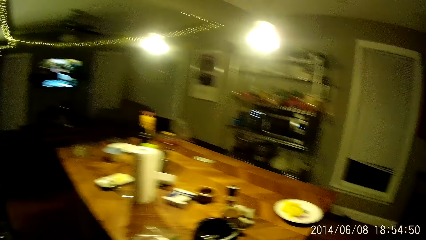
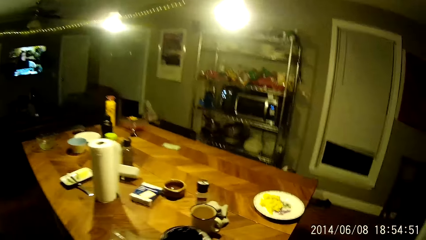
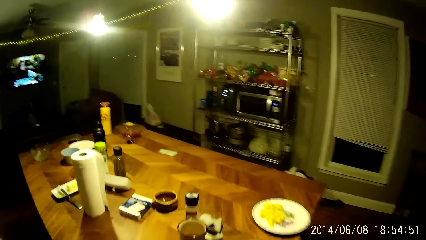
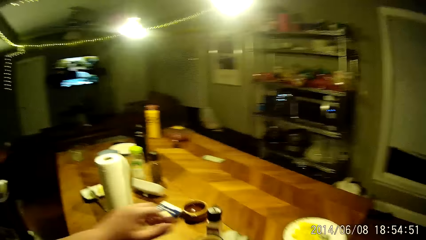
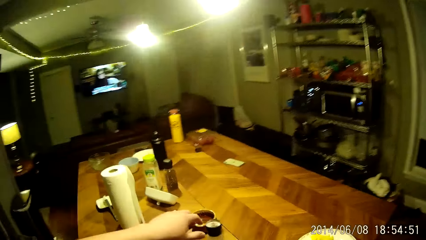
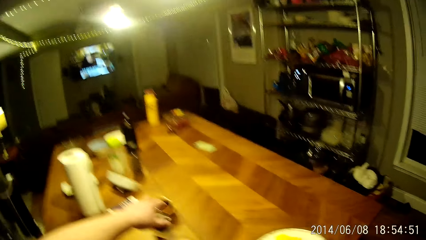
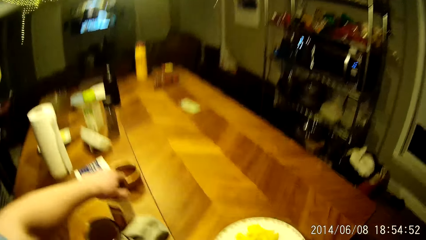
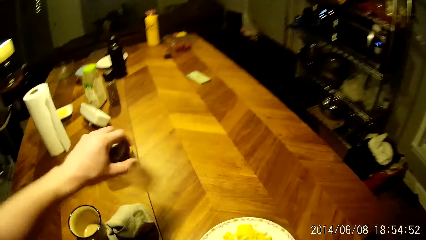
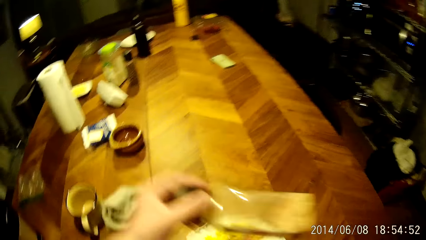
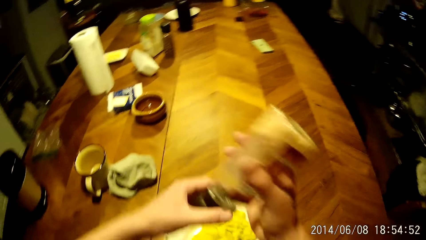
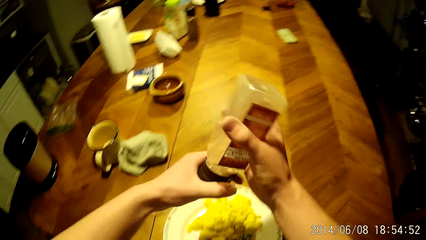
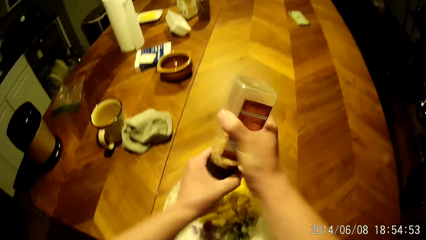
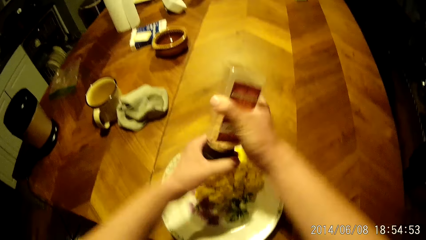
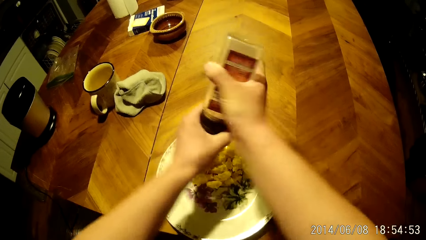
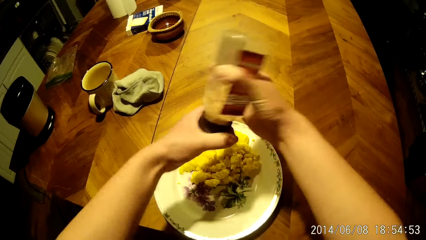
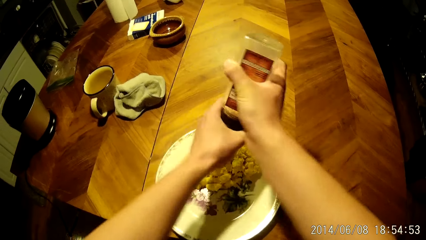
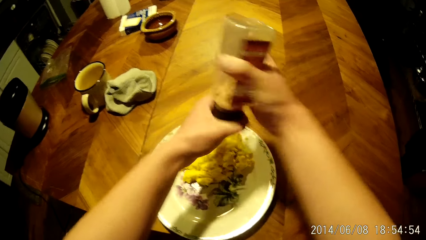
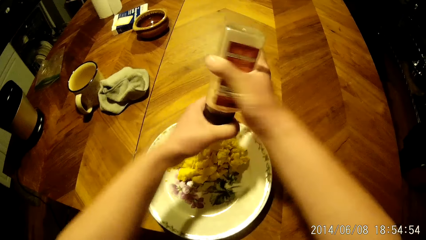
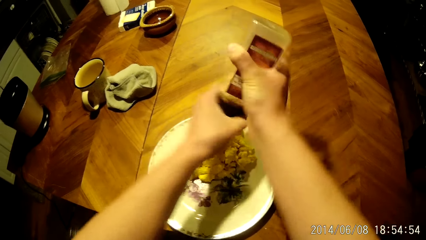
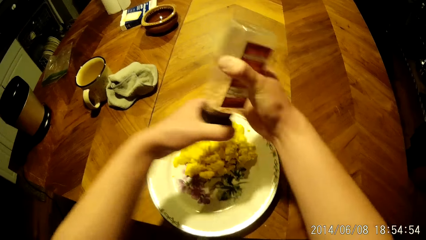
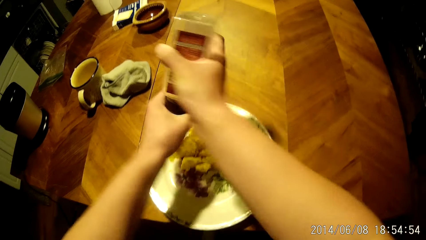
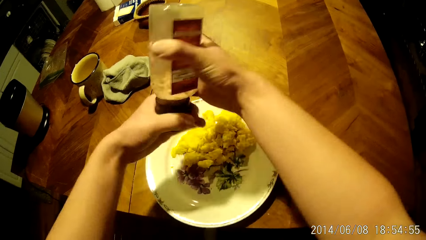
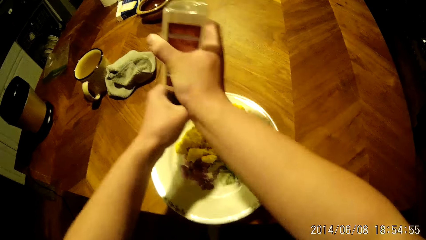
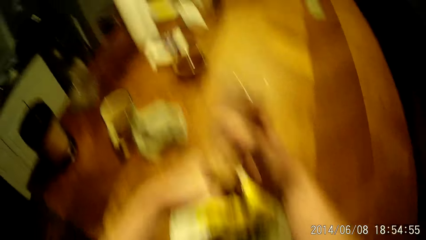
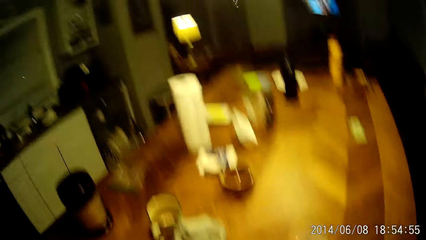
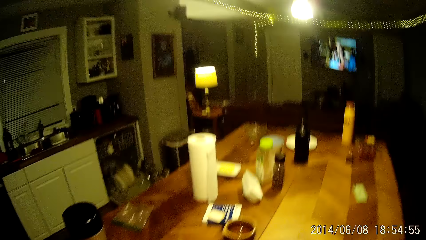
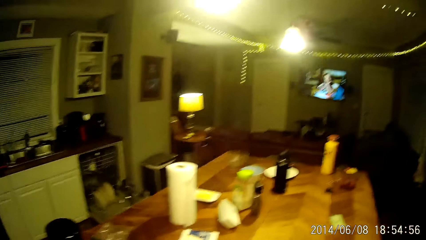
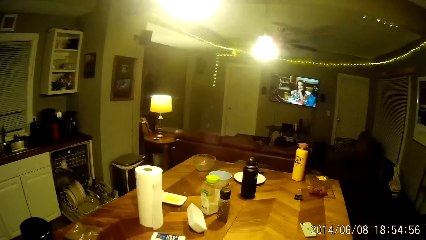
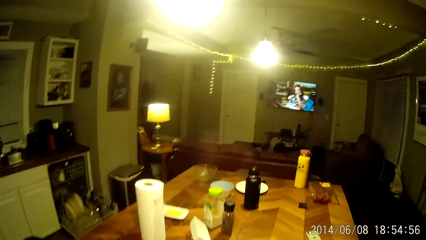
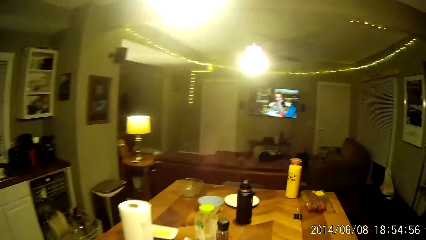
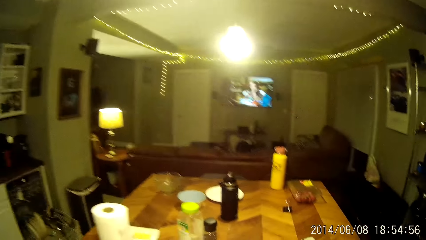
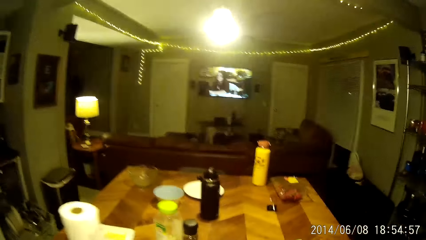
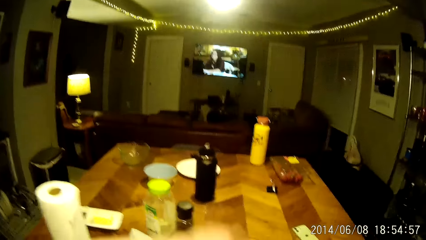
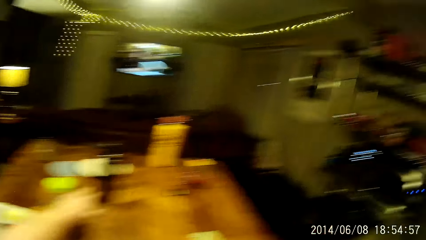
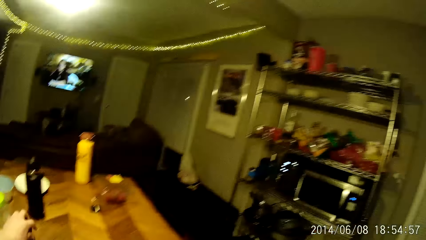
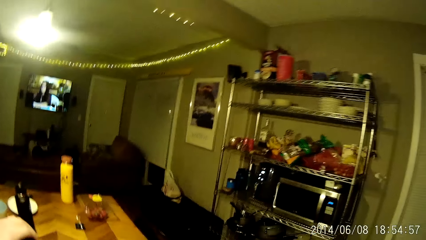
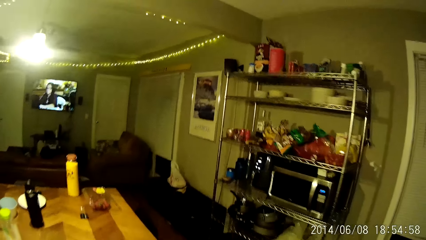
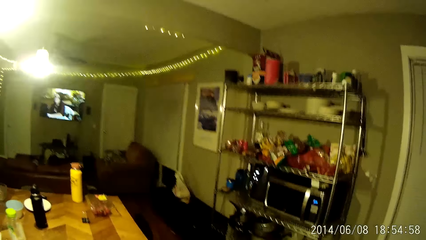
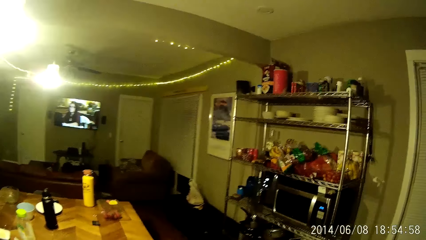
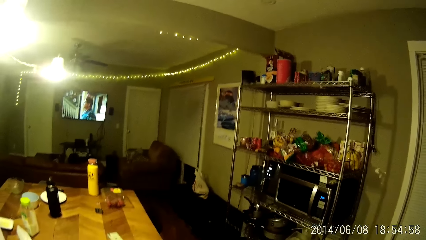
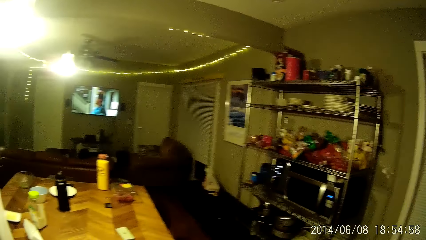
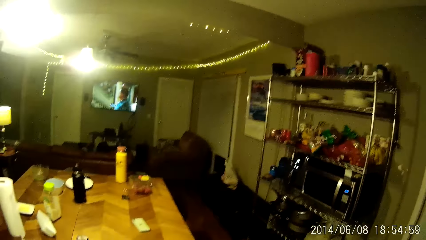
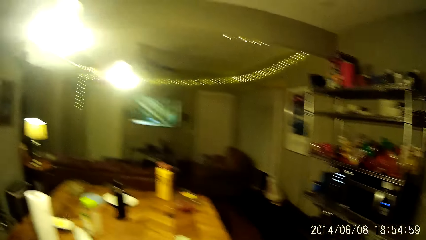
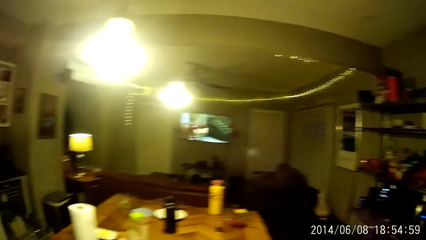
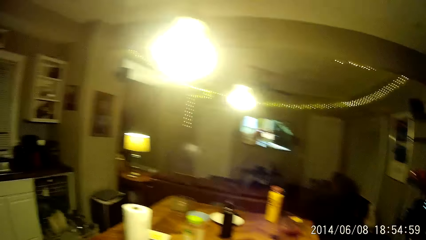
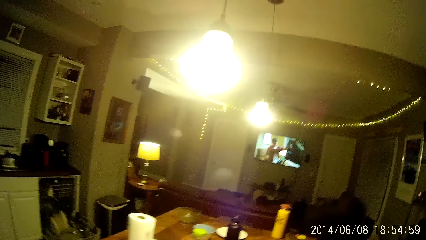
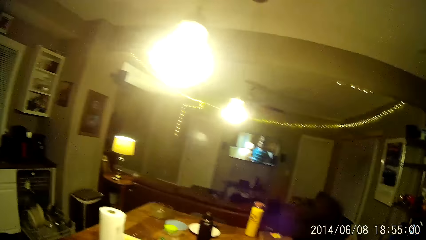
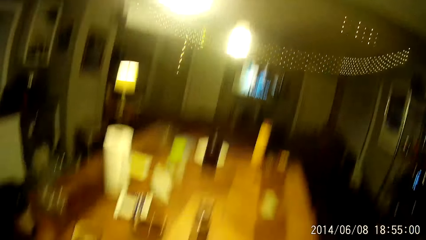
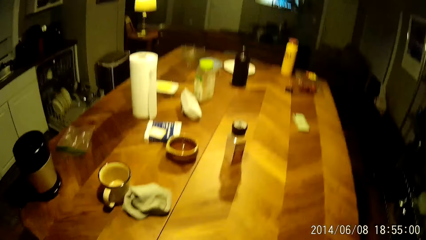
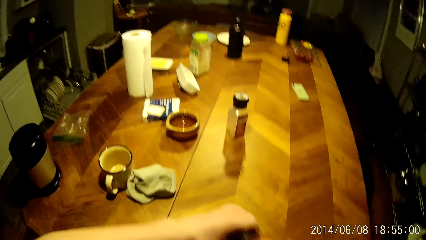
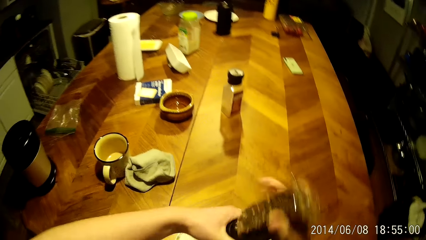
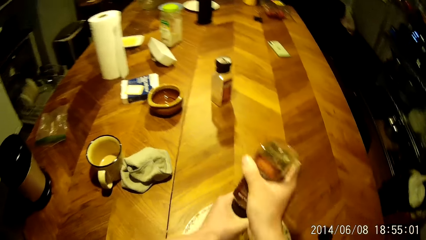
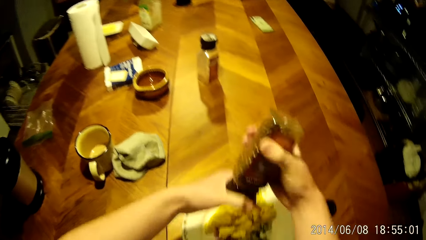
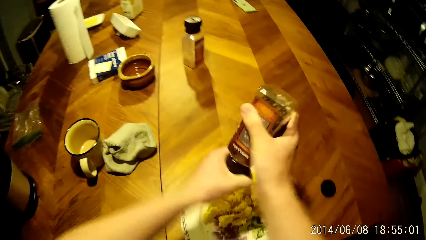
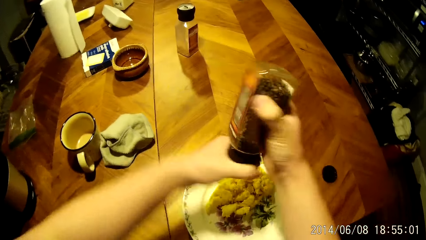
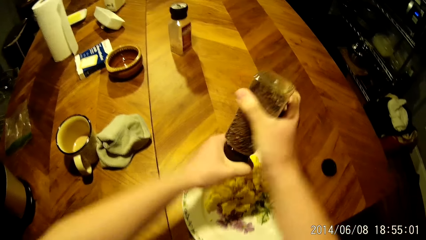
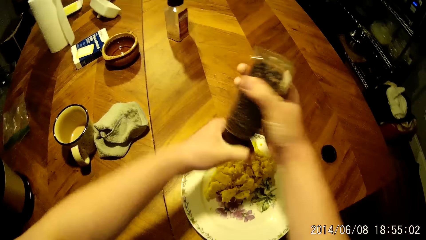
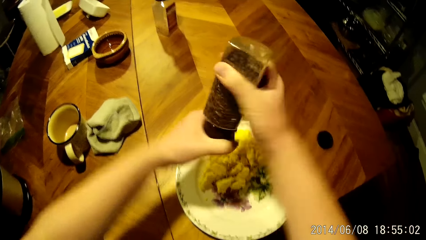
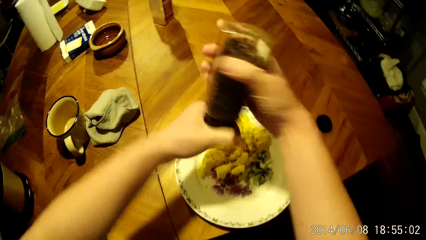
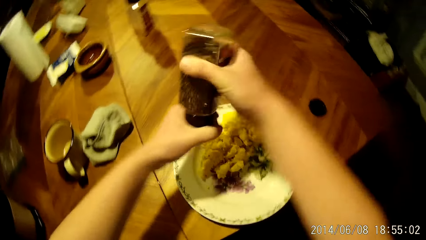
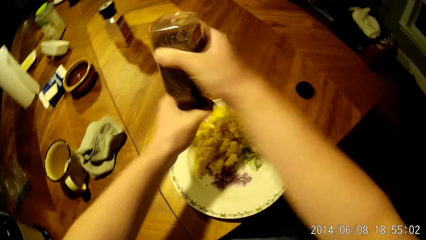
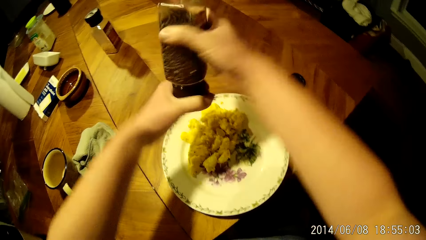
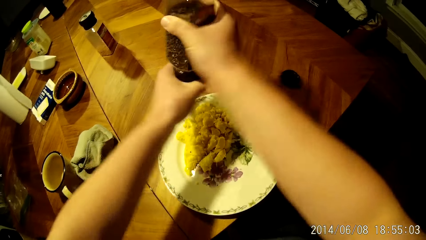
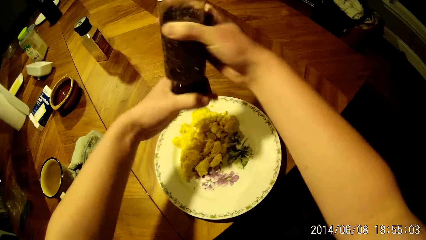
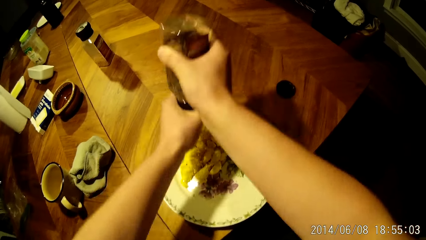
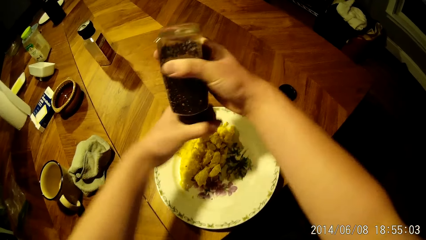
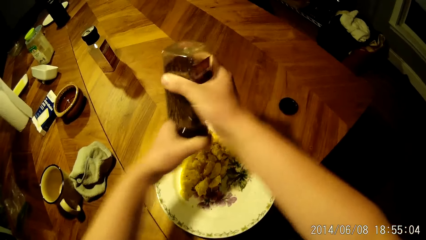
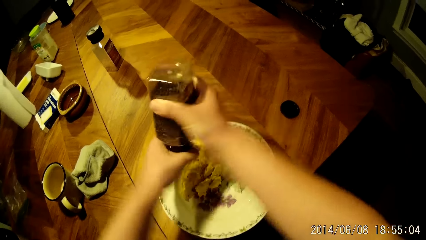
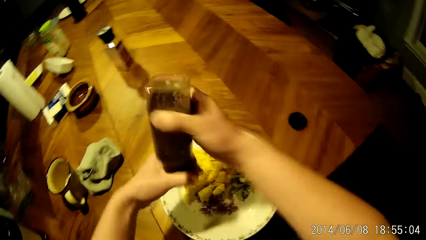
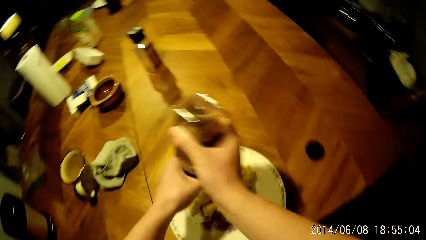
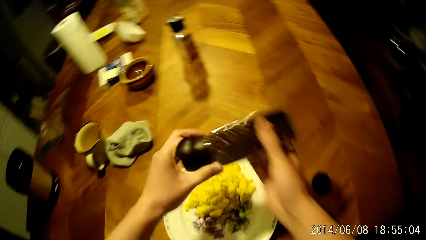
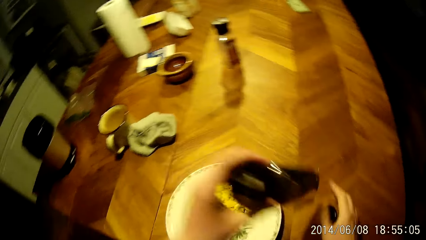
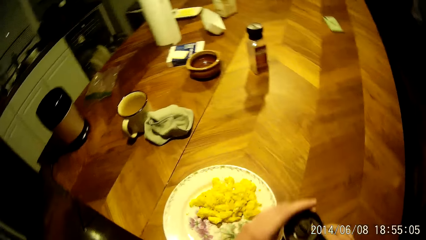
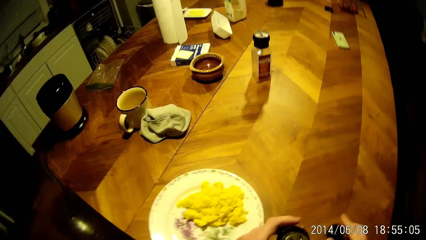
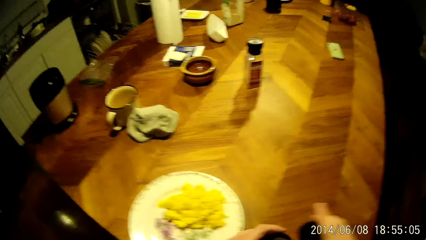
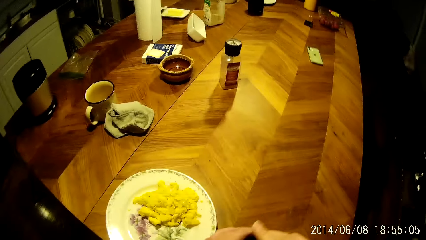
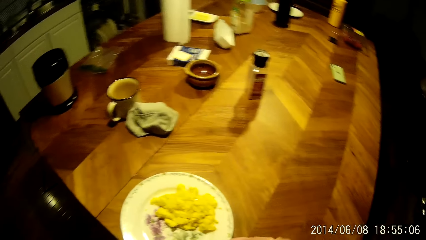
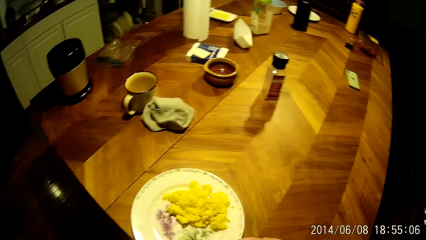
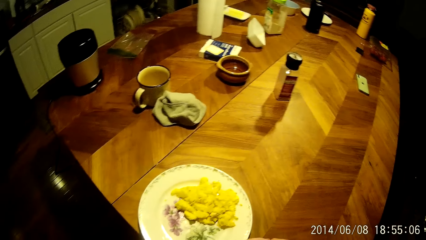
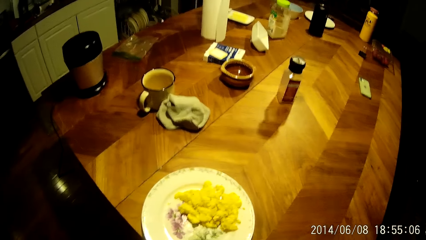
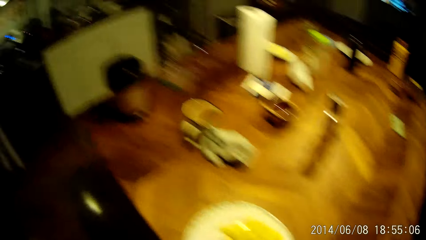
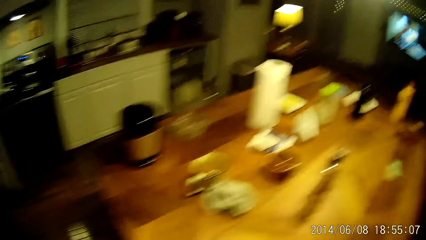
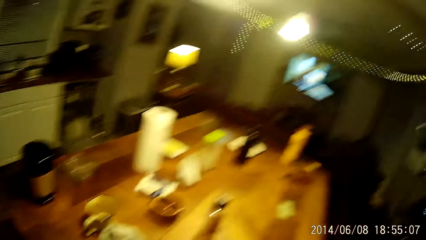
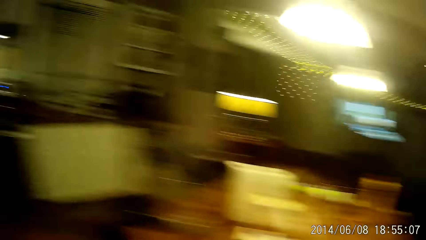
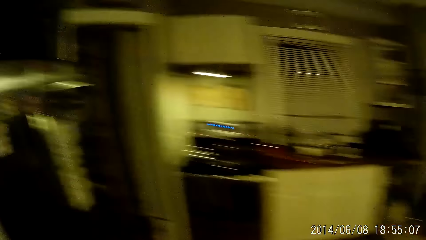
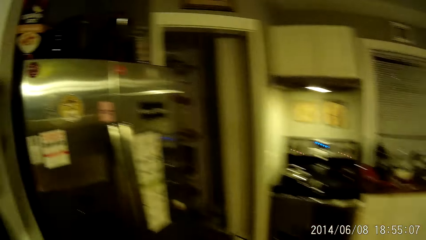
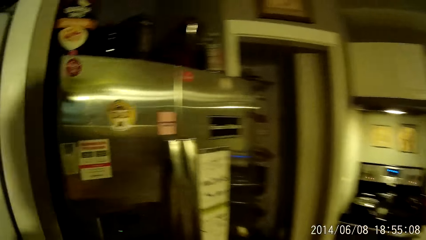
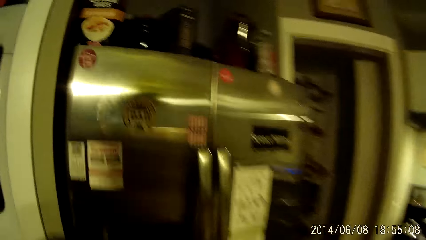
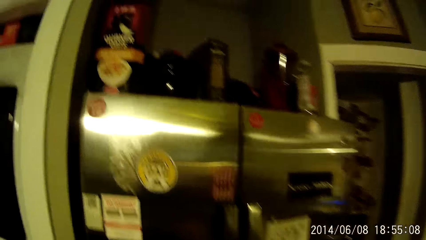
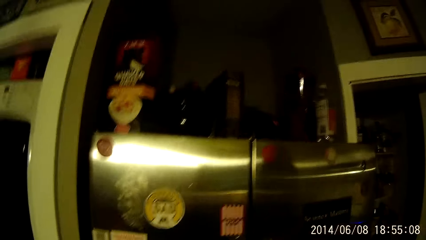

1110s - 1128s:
The camera wearer walks around the room. He picks up a can of spice or bottle from the table with his left hand. He holds the can of spice with his hands. He sprinkles spice from the can of spice on the scrambled eggs in the plate with his hands. He drops the bottle on the table. He picks up the can of spice from the table with his left hand. He looks around the room. He sprinkles spice from the can of spice on the scrambled eggs with his hands. He picks up the can of spice lid from the table with his right hand. He closes the can of spice with the lid in his right hand. He stares at the bottle.
